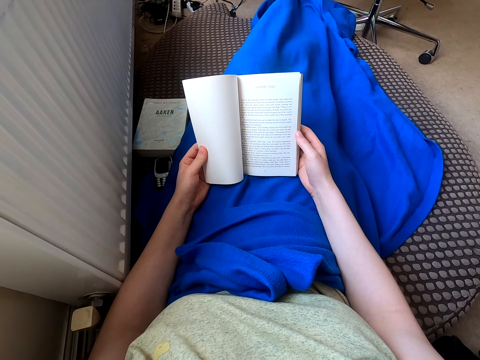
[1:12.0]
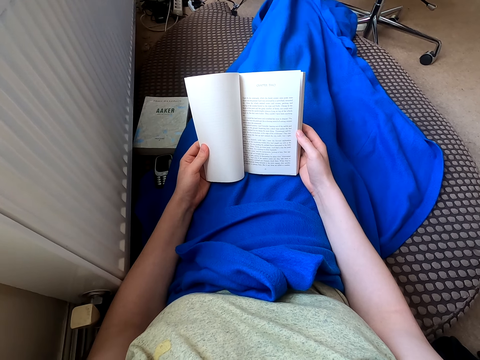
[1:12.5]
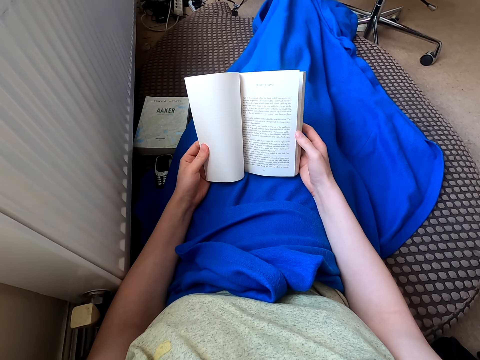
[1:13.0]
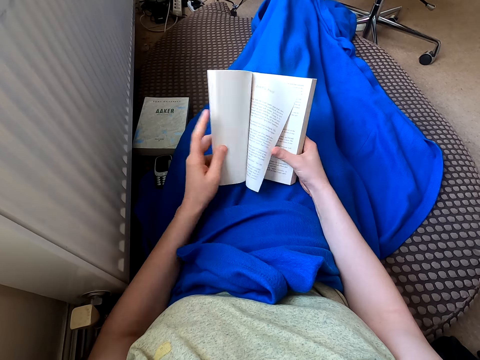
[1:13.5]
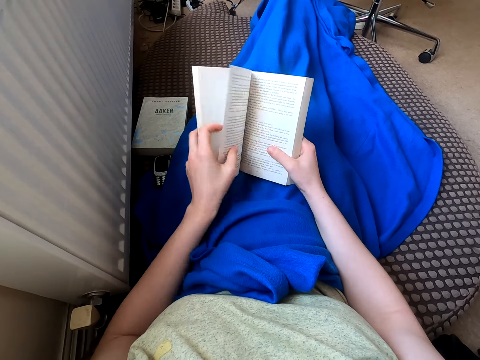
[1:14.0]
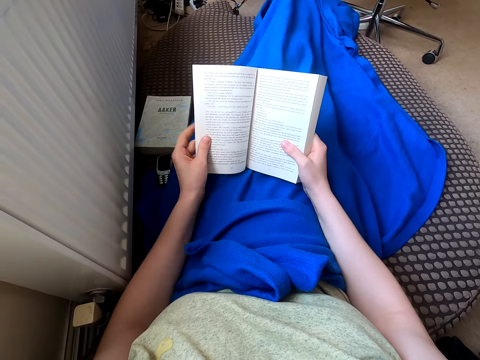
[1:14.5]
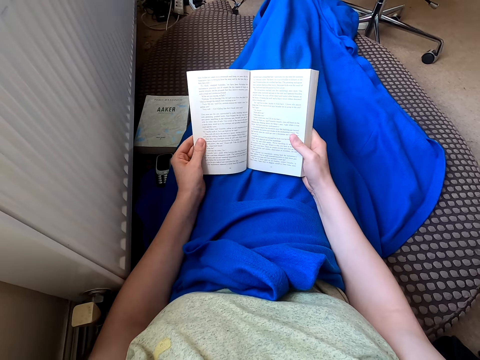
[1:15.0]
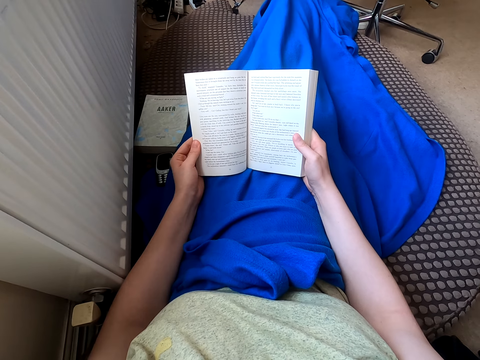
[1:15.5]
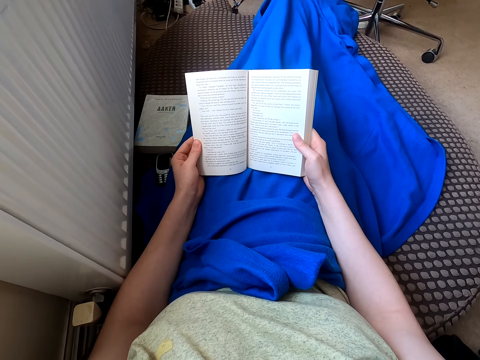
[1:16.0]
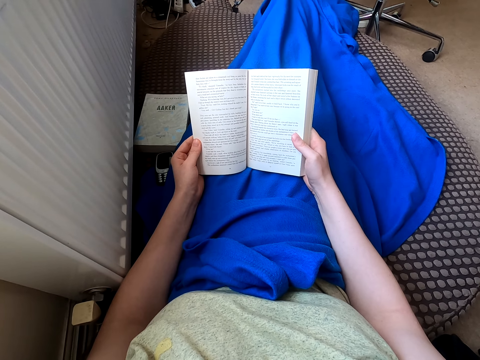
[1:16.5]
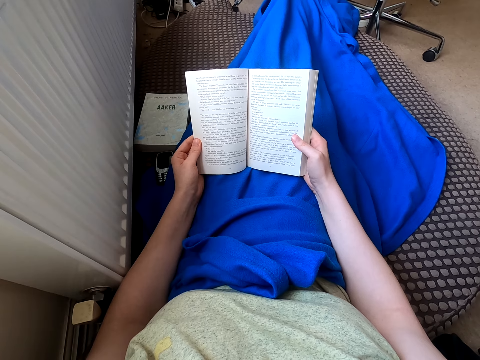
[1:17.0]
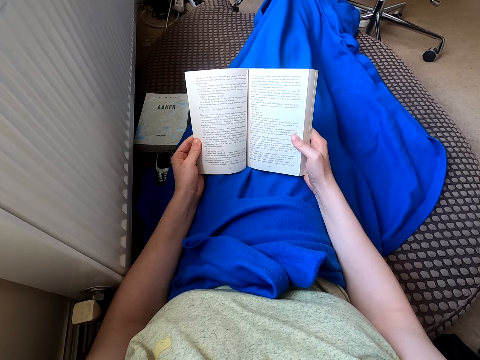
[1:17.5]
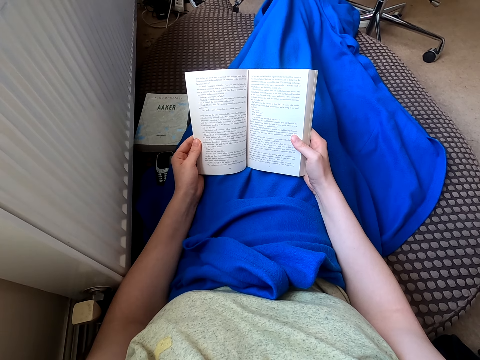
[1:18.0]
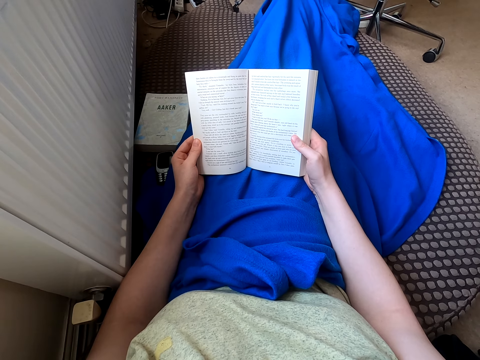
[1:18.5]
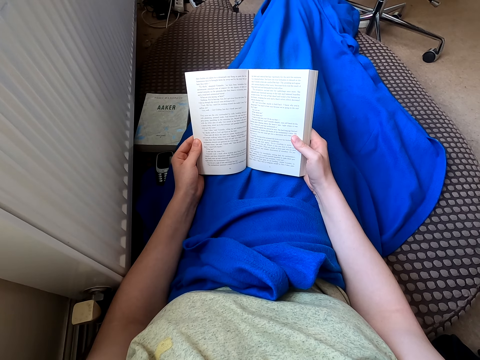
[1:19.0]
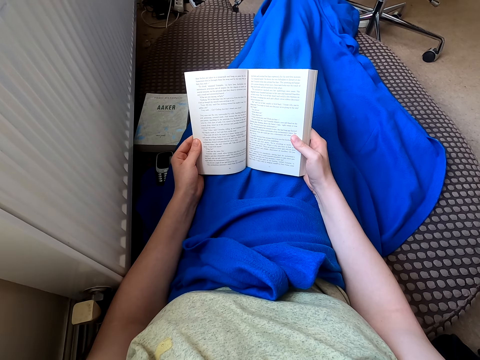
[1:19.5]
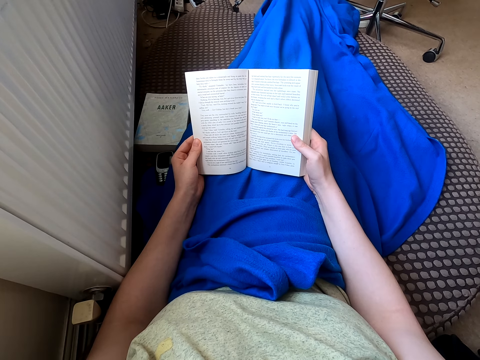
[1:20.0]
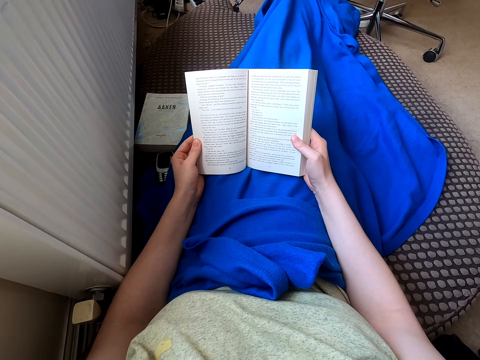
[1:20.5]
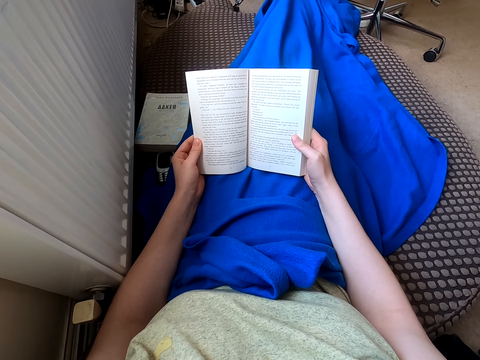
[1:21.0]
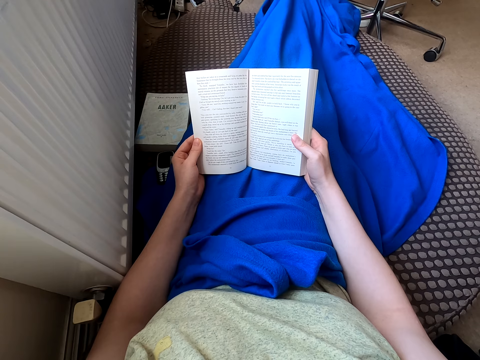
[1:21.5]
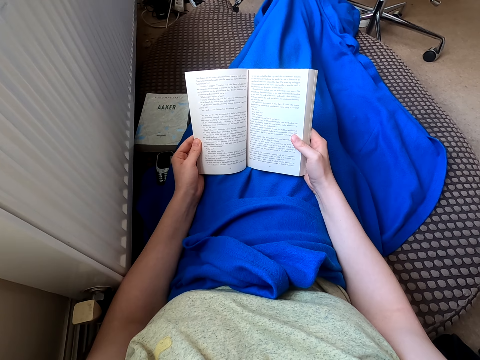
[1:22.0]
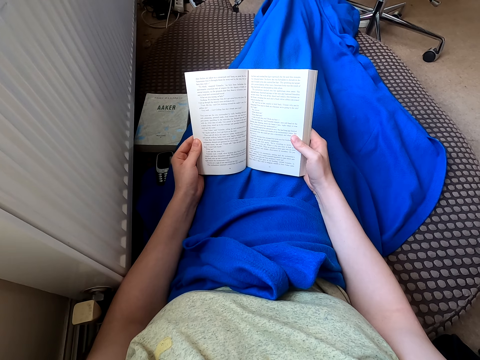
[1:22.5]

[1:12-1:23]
The camera wearer turns the page of a book. They read the book.

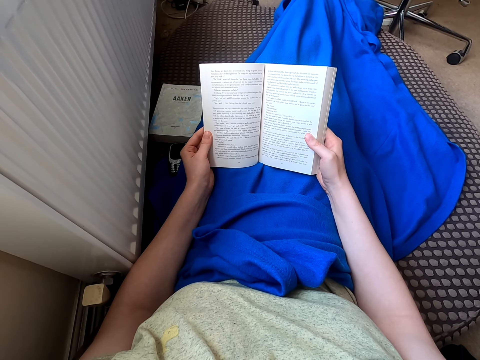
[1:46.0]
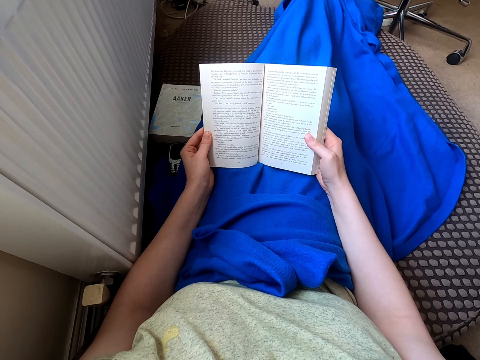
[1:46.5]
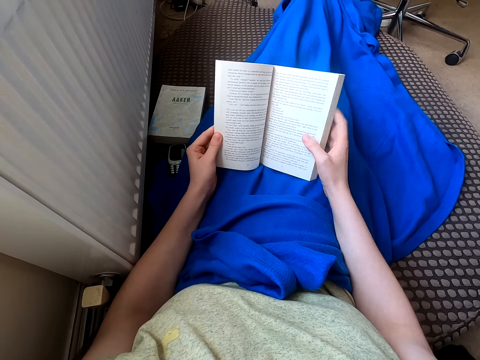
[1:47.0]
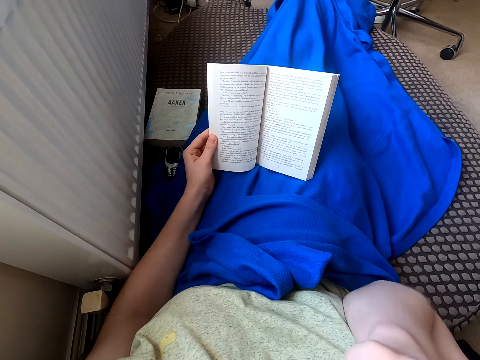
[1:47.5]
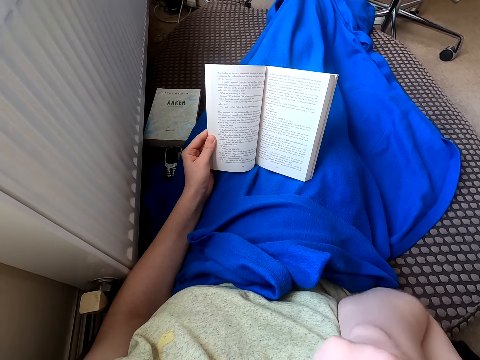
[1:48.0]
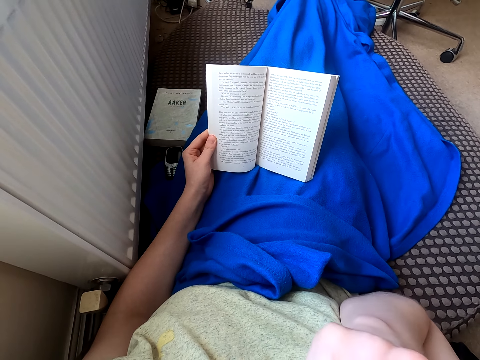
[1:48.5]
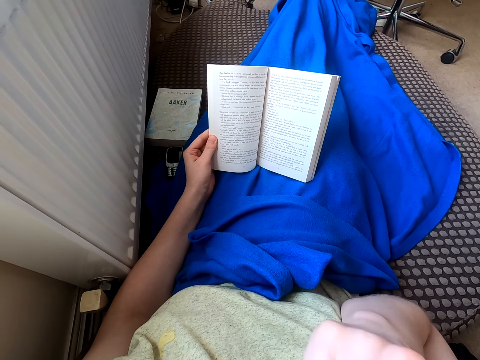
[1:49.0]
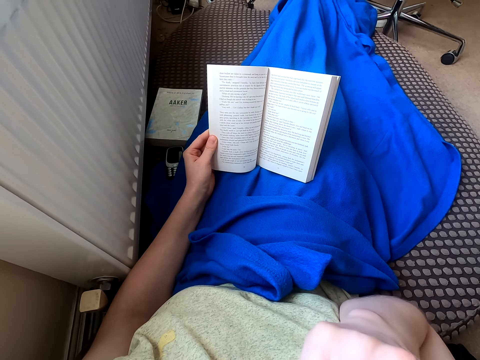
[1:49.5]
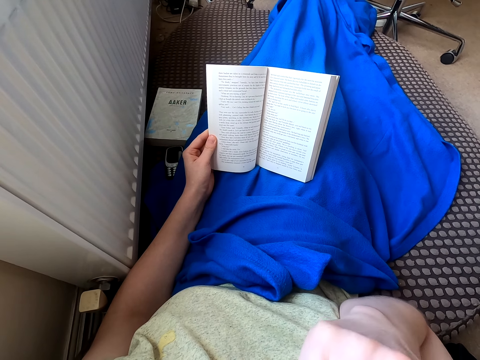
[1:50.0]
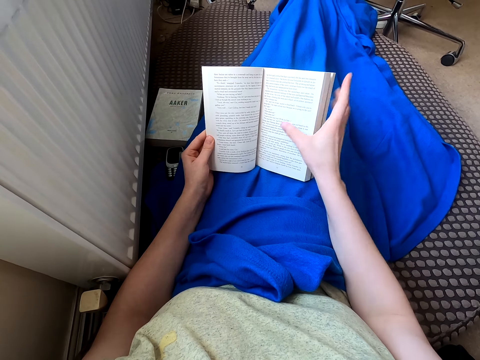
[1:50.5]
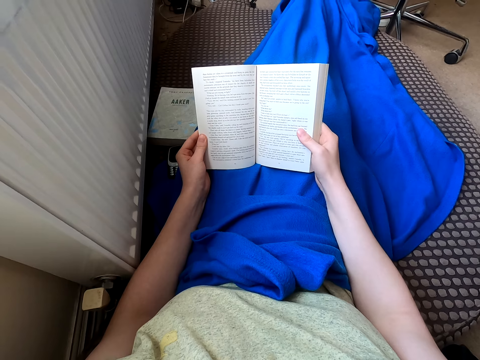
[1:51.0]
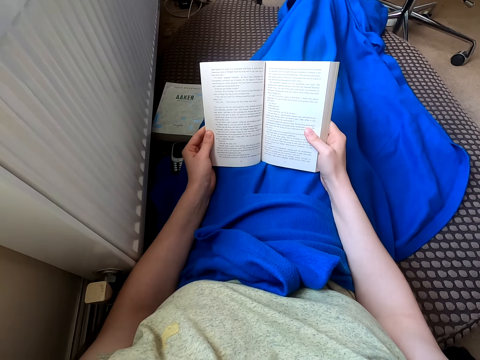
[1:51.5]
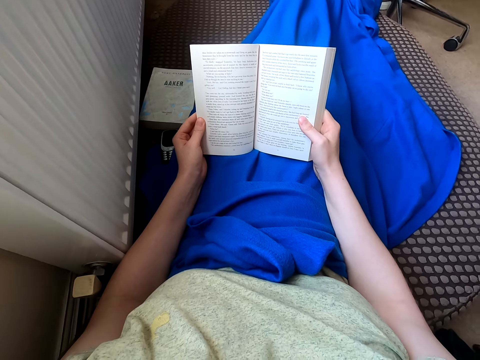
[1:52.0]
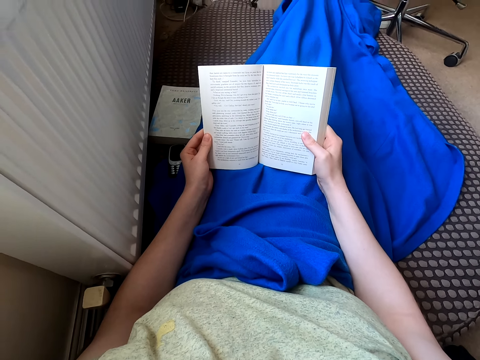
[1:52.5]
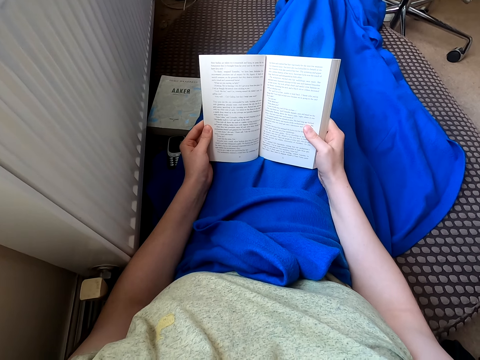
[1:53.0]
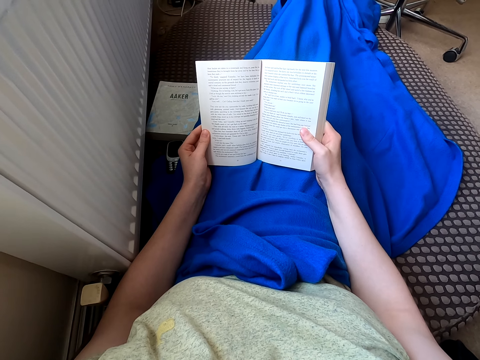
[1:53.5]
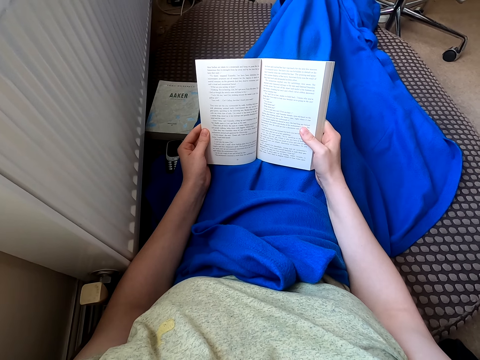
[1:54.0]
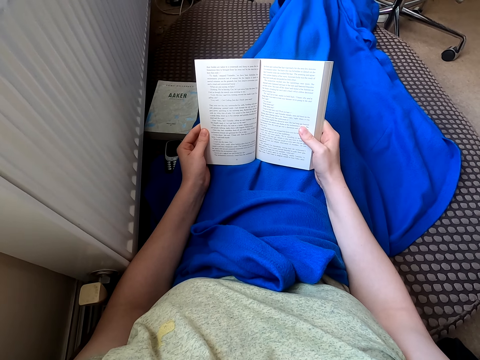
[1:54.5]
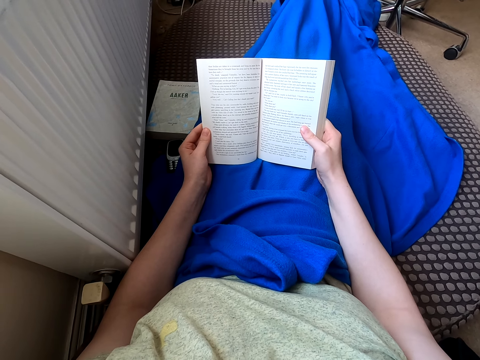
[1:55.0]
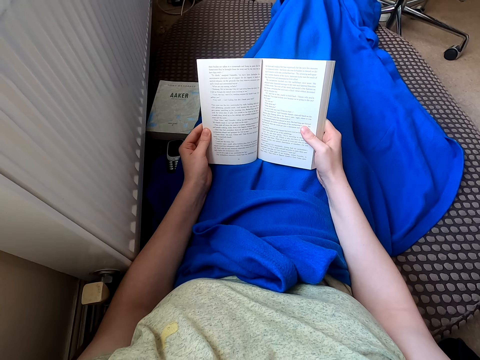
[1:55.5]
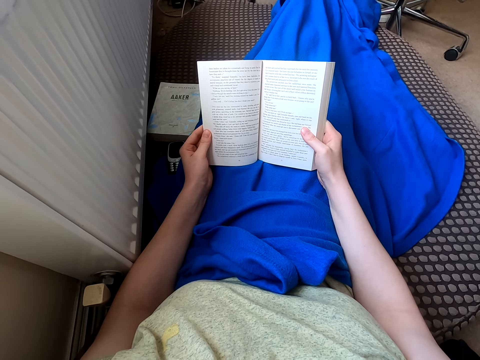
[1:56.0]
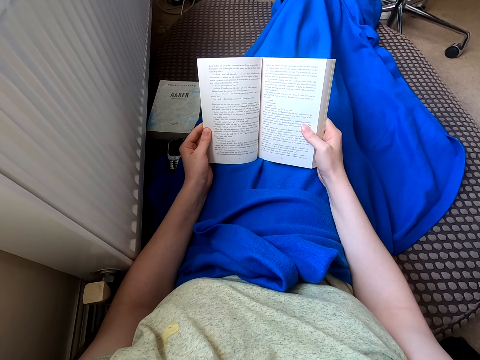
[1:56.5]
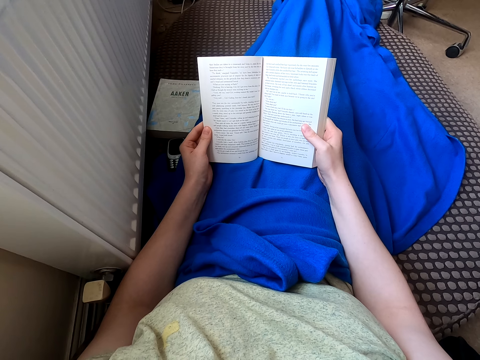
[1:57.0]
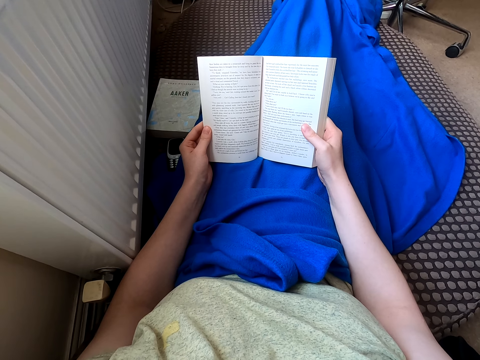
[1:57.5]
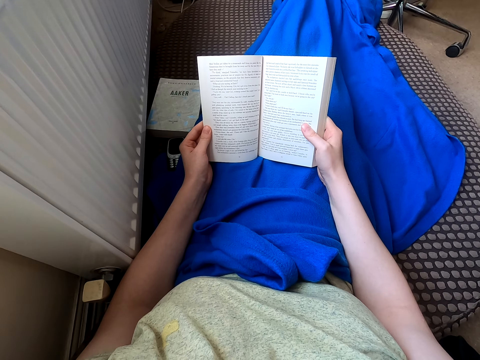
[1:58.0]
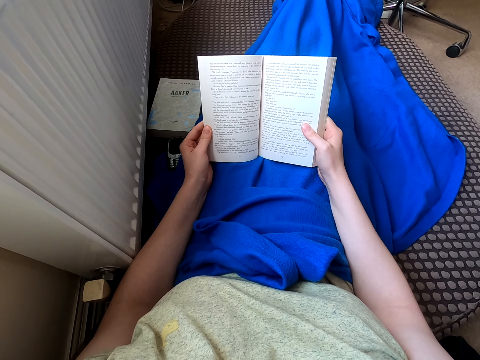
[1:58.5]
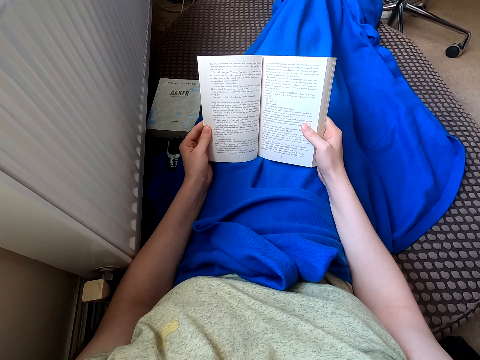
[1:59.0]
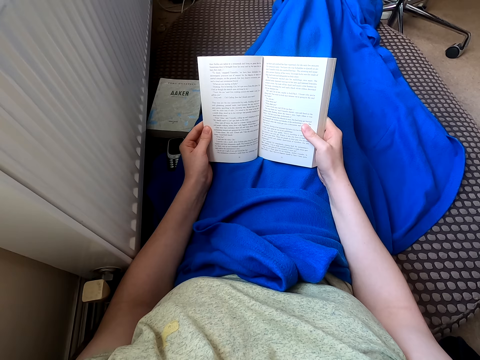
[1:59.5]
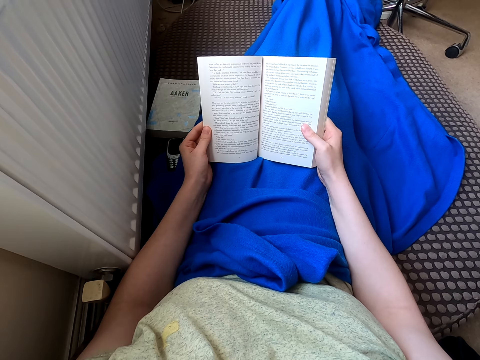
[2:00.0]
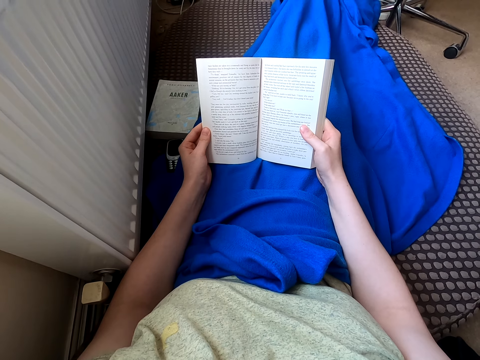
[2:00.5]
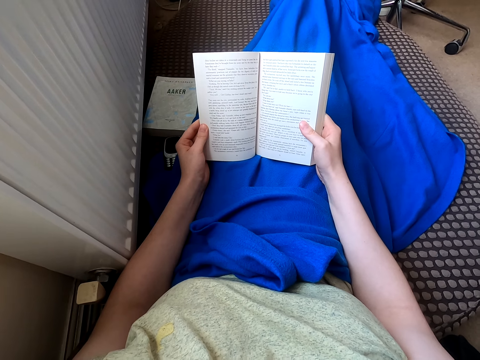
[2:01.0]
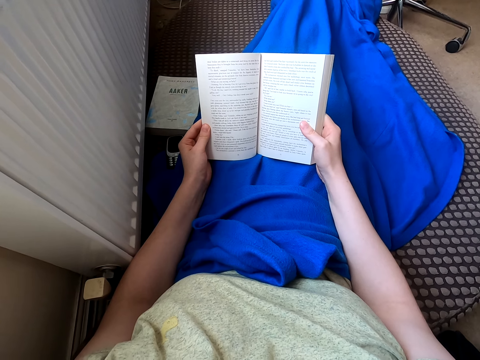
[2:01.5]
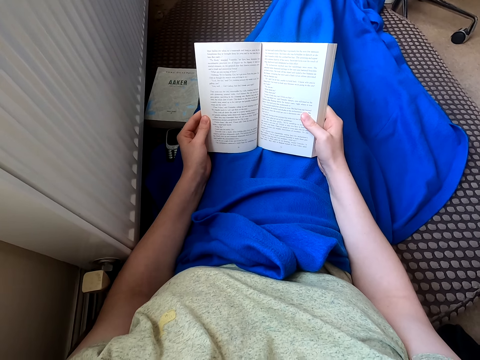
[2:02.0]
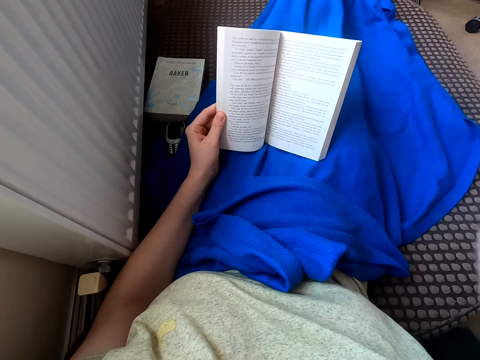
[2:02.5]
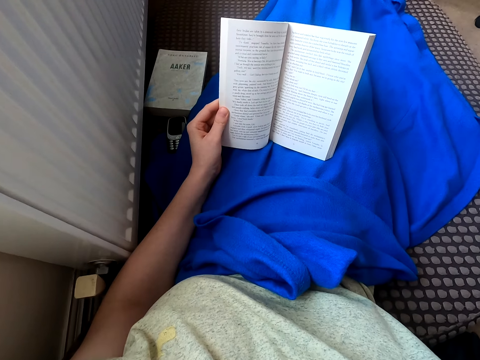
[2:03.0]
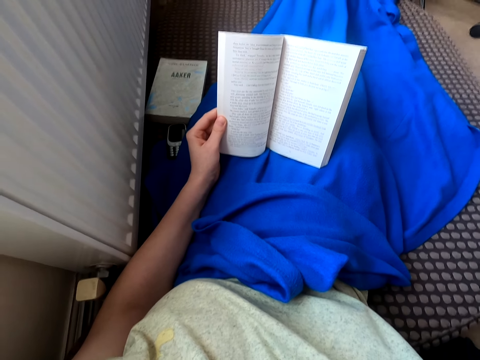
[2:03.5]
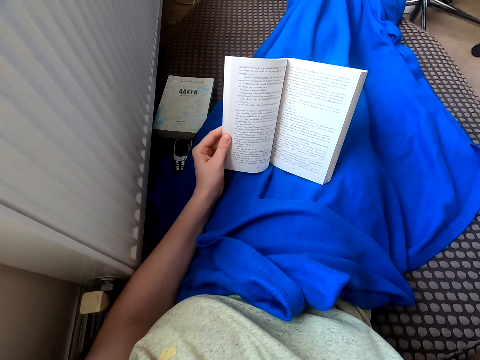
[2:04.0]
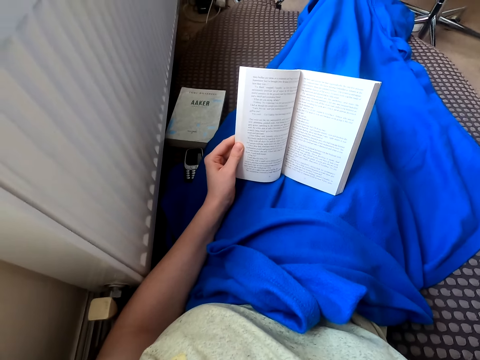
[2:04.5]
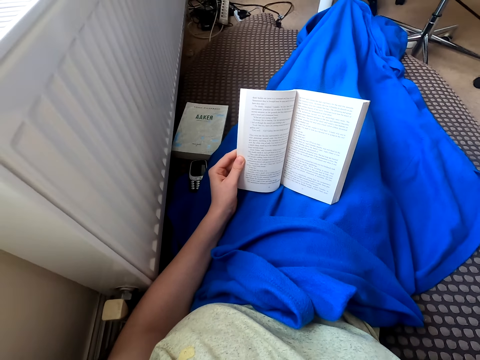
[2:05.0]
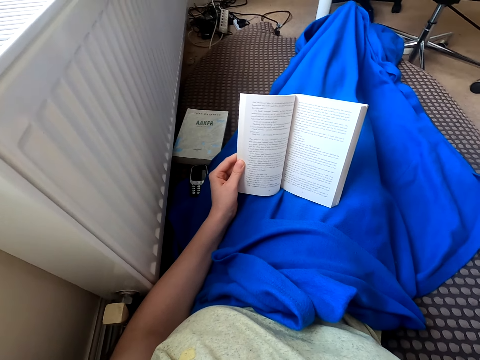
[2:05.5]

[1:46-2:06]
The camera wearer folds their hand. They read a book. They read the book again. They fold their hand. They read the book.
